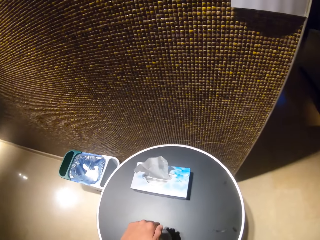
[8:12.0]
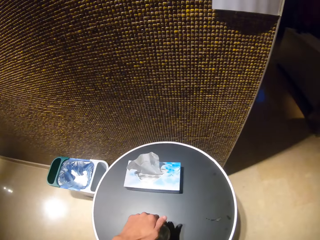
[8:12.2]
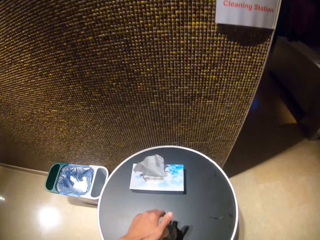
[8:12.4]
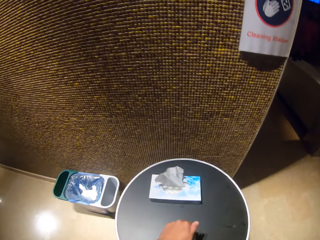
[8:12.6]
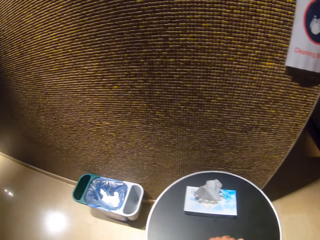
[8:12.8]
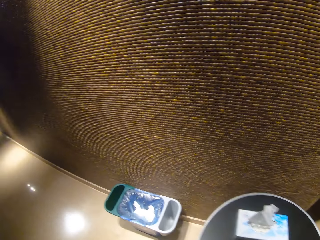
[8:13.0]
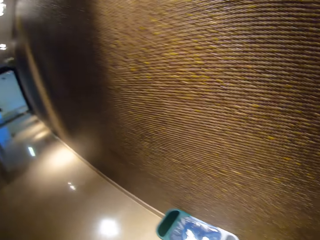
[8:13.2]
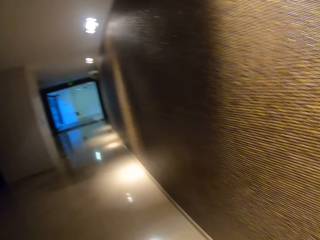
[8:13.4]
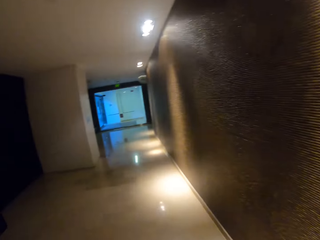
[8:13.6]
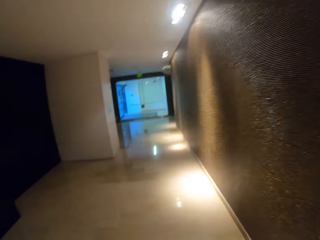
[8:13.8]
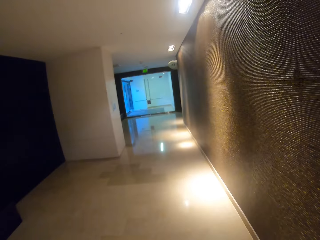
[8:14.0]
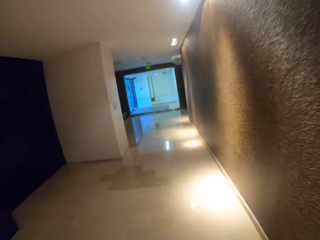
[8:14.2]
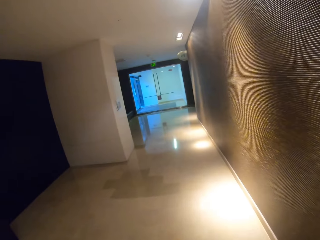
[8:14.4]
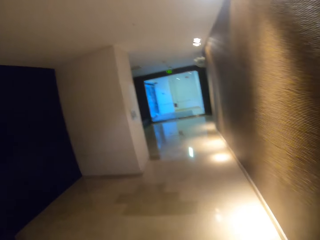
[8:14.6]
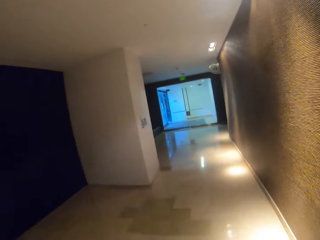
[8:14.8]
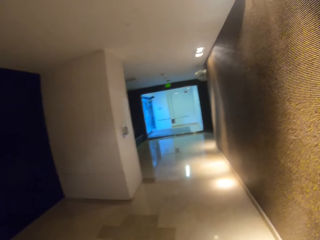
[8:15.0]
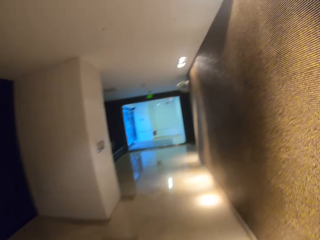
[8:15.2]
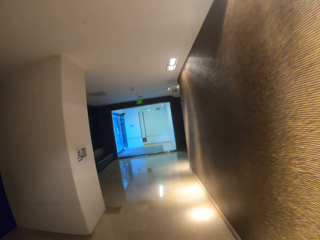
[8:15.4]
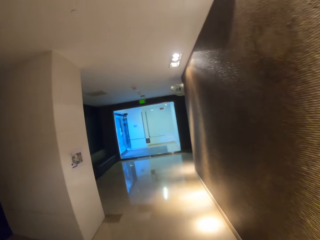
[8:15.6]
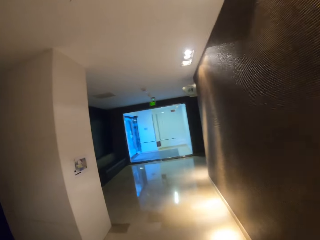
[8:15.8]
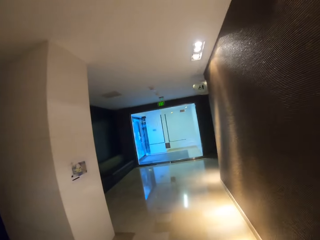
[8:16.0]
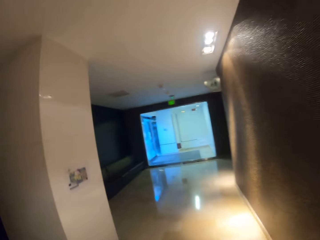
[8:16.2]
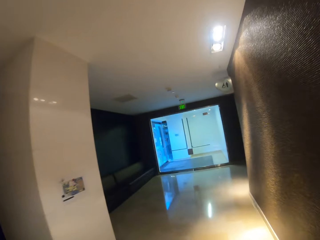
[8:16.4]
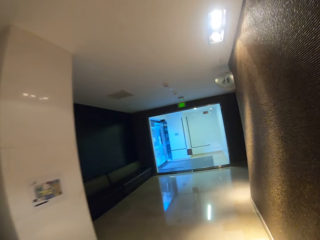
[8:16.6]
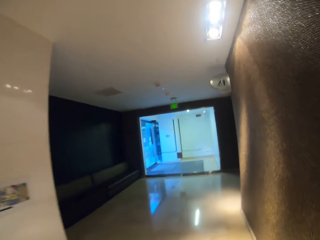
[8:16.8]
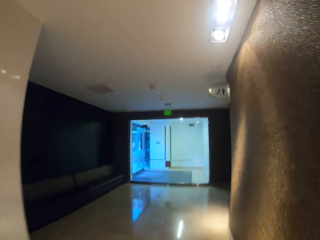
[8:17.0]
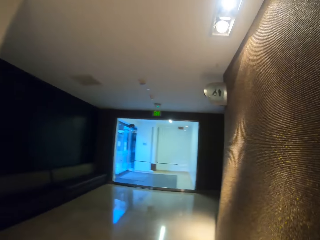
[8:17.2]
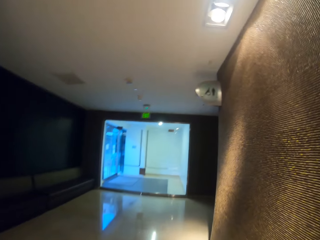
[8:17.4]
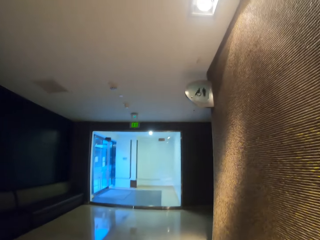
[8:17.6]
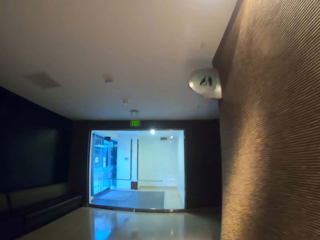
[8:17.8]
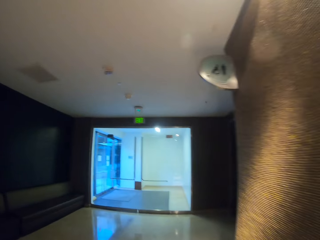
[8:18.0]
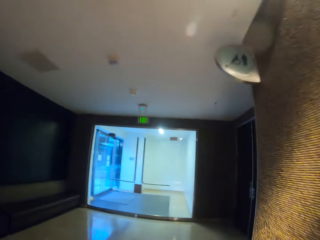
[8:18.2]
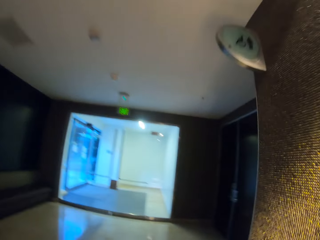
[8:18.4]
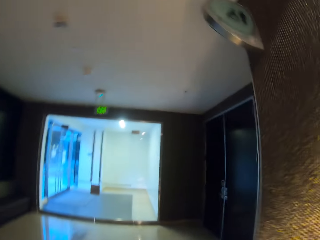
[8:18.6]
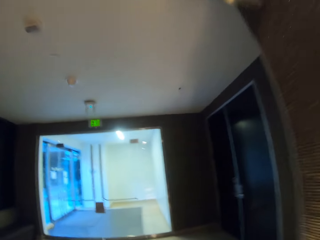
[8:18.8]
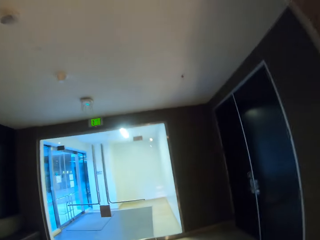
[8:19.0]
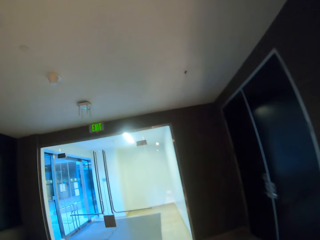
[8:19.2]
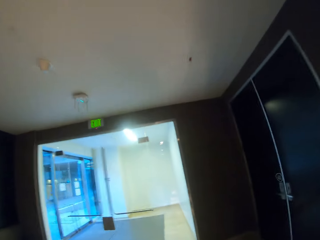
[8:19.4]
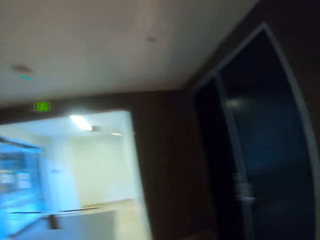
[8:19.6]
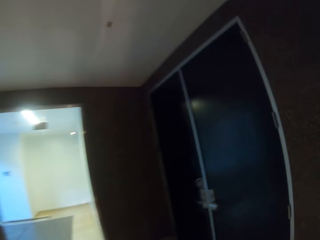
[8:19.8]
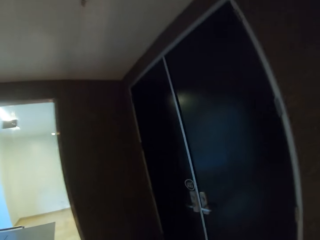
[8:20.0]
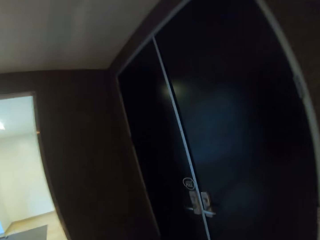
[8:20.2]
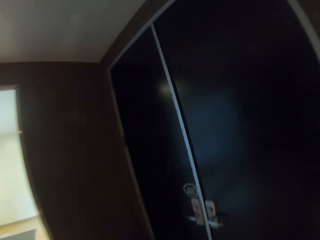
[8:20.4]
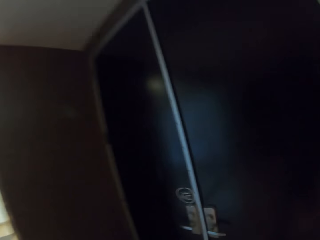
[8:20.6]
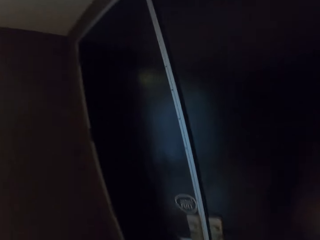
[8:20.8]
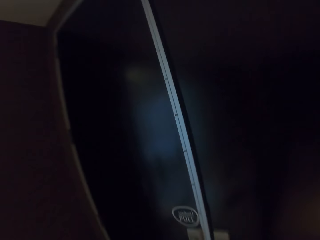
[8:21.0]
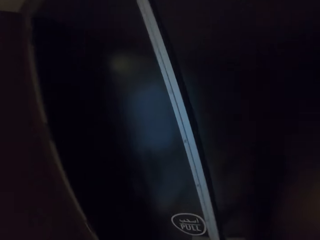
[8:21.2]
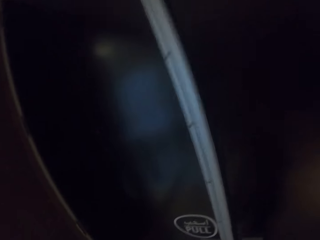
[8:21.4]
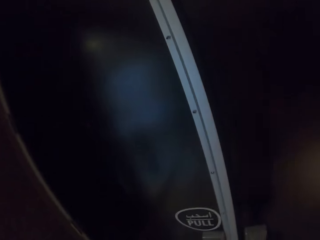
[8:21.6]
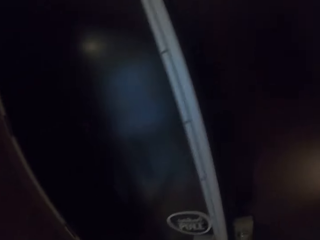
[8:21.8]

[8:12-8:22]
The camera wearer takes a few drops of hand sanitizer from a container on a table in the building with his left hand. He walks around.

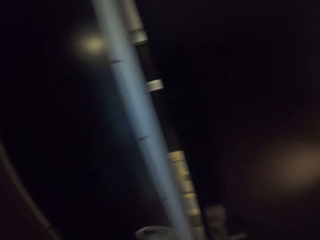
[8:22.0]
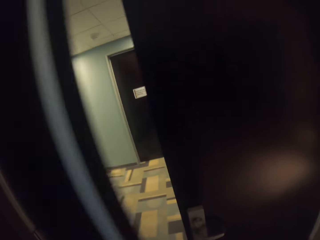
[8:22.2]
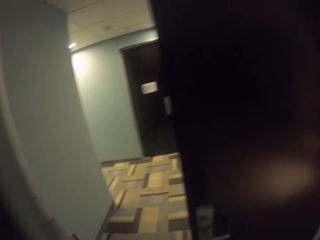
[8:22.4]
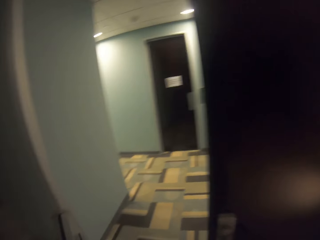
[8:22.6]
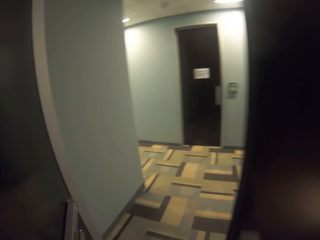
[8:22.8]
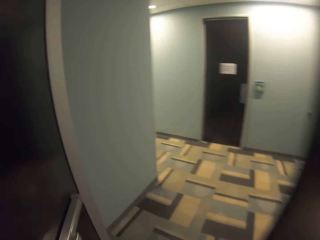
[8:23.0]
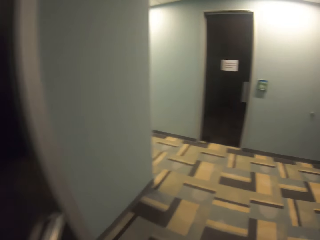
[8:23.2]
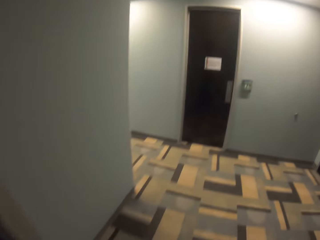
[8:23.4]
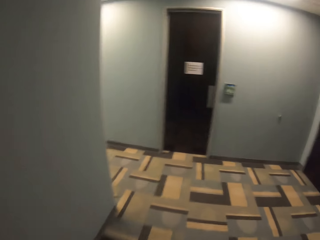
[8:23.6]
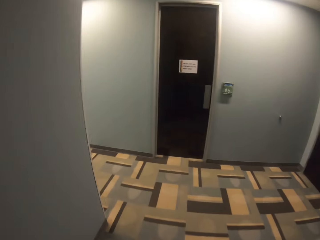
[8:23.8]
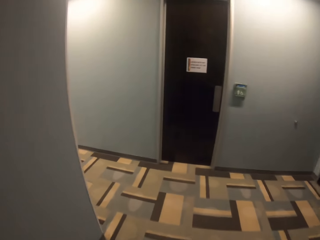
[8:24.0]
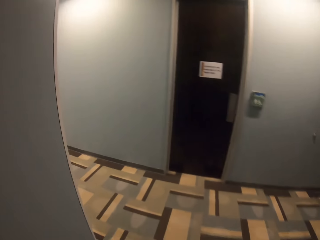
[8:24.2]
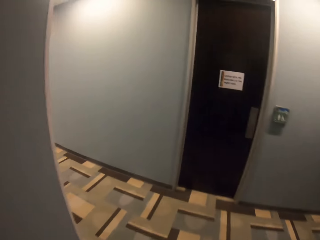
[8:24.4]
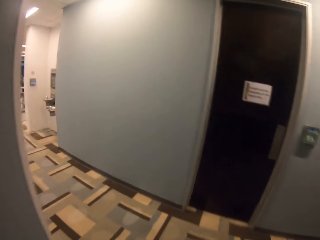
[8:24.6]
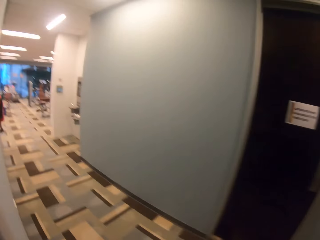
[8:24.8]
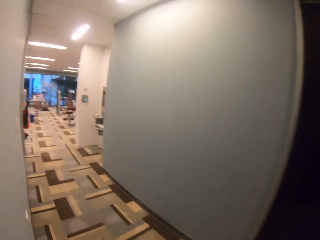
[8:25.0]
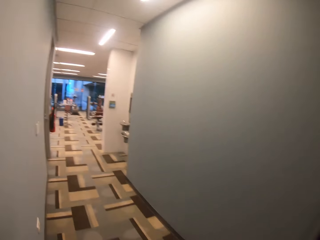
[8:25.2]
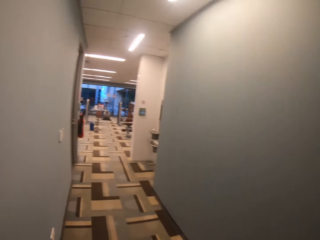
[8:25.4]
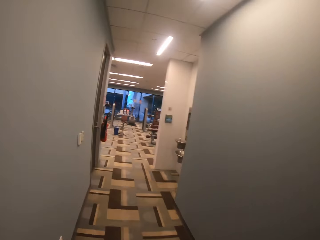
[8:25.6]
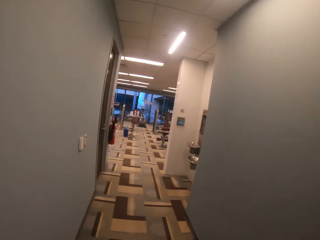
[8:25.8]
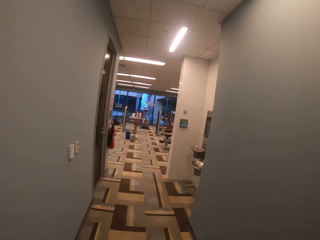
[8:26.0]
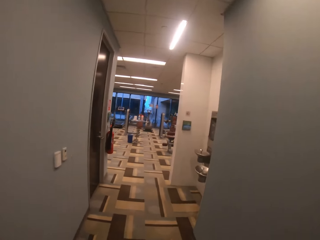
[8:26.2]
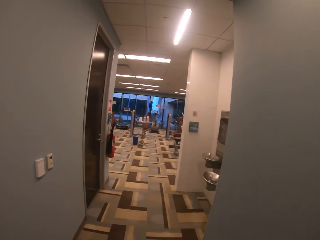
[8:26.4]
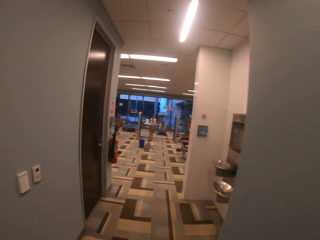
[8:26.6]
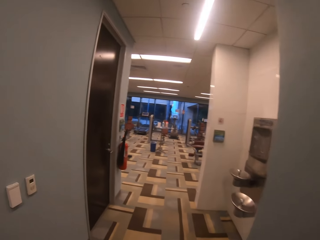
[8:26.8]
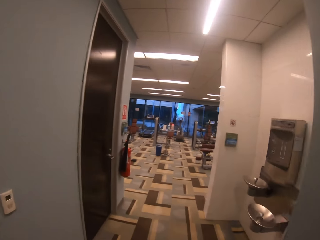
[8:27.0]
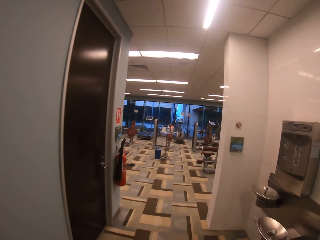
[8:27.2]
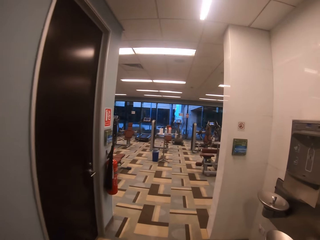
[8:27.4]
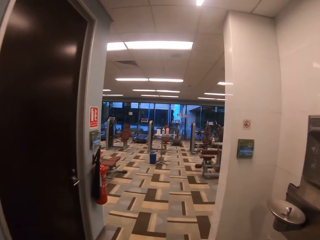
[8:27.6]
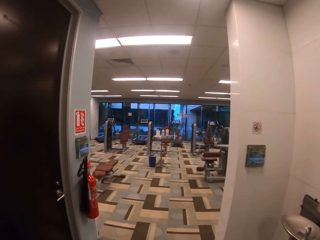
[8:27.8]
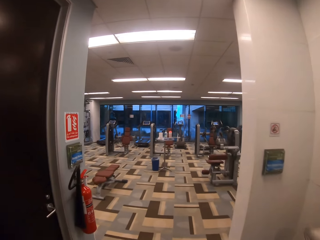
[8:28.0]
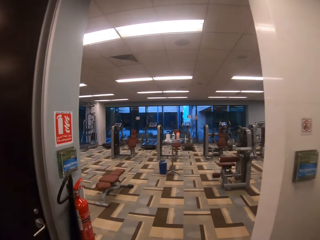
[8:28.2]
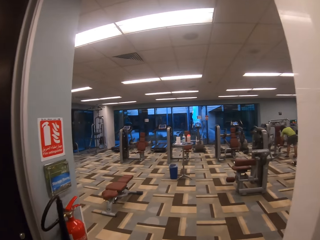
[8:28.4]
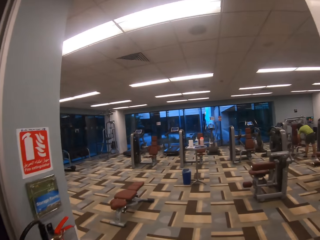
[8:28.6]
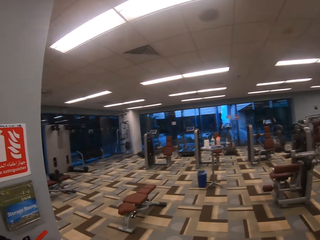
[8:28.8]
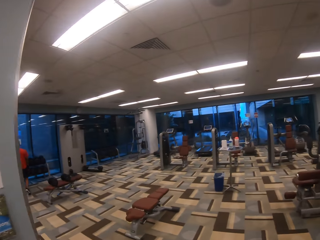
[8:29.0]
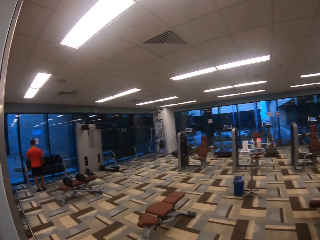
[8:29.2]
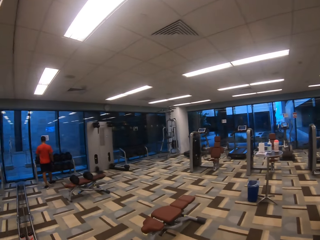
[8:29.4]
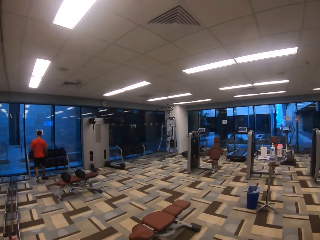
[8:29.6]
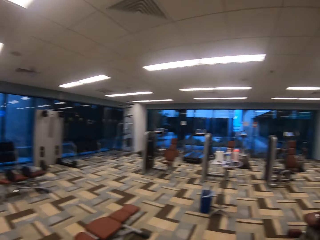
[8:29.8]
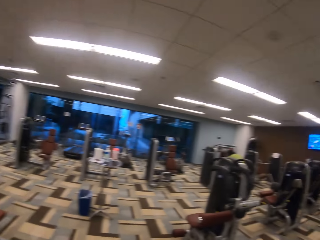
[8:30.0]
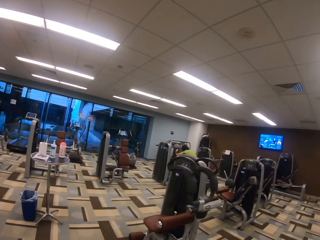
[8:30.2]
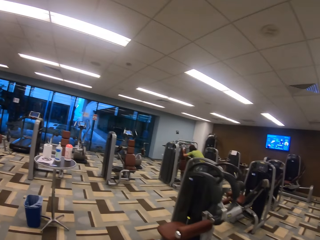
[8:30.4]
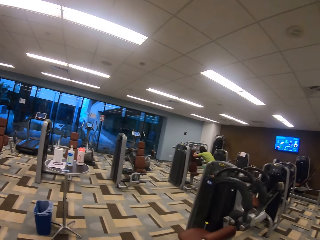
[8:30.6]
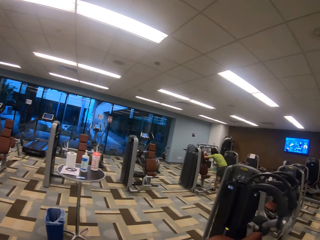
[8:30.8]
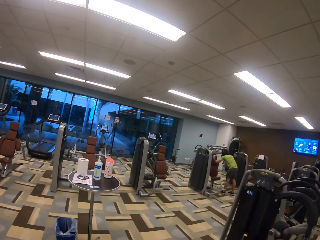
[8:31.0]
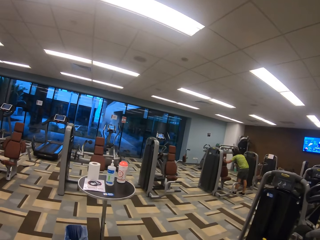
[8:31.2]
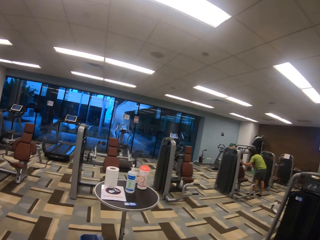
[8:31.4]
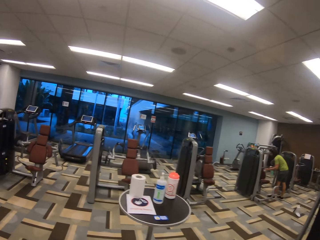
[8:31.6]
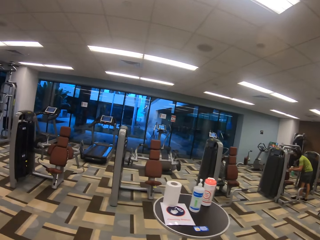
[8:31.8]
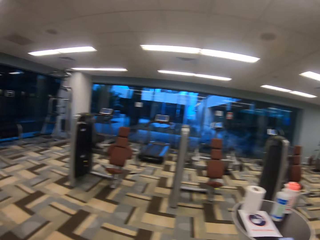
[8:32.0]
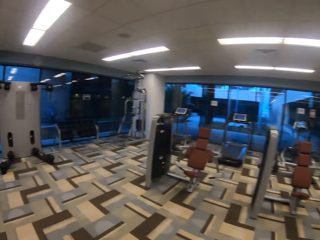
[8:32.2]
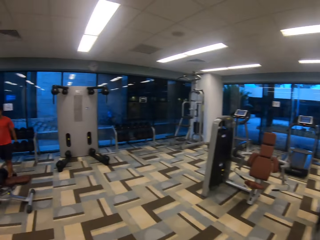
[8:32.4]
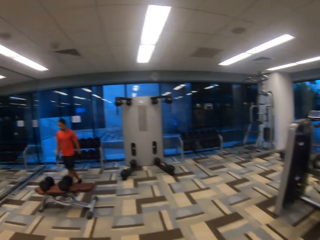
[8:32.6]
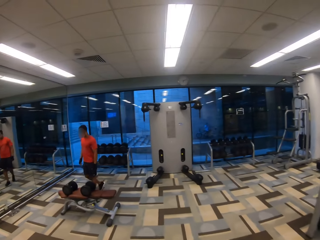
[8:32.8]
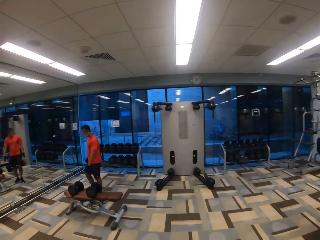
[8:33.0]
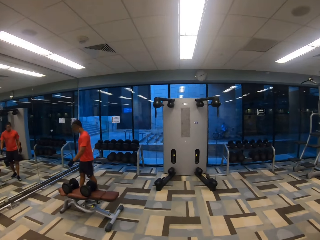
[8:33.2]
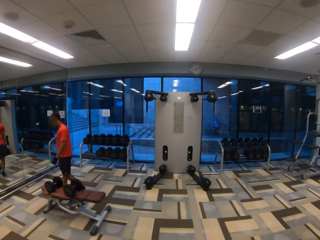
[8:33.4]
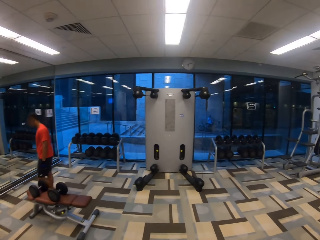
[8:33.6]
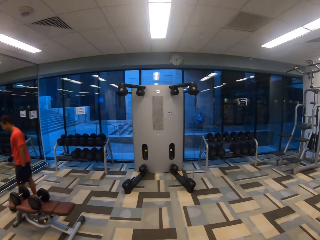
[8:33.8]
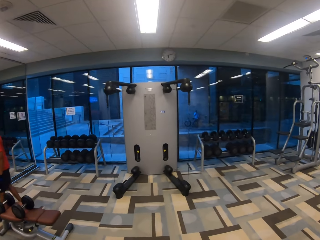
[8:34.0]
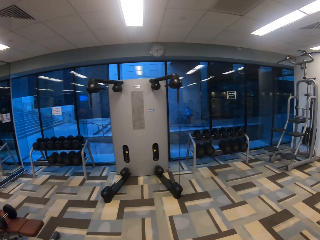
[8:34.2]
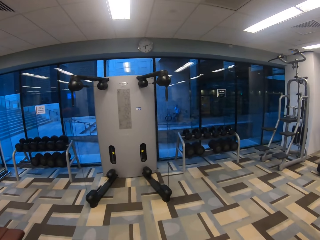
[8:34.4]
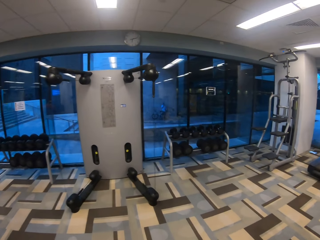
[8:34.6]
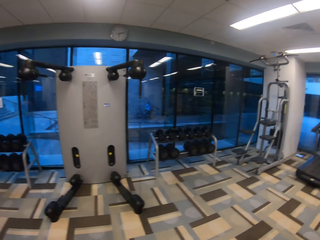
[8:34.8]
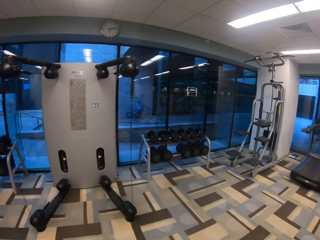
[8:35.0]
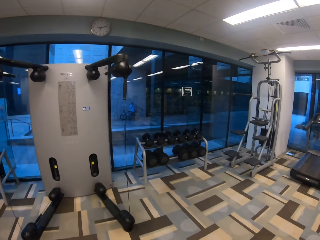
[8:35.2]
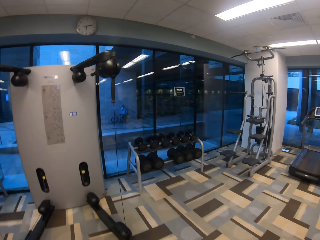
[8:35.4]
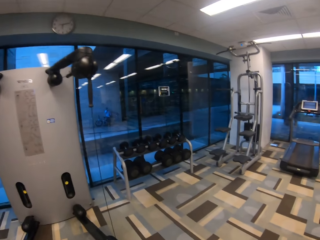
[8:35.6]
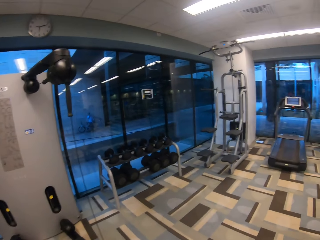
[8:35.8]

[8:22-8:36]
The camera wearer opens a door in the building with his right hand. He walks around. He enters a gym area in the building. He turns to the side. He walks around. He turns to the side. A man walks around. The camera wearer walks around.
